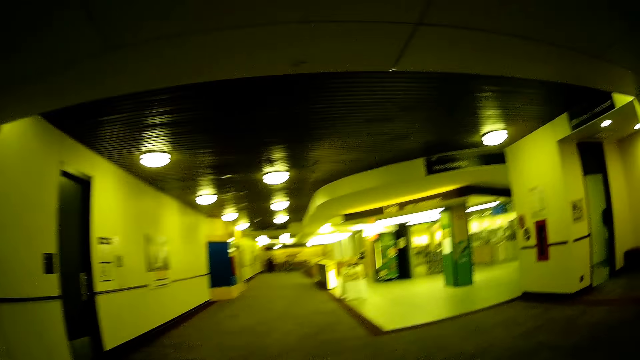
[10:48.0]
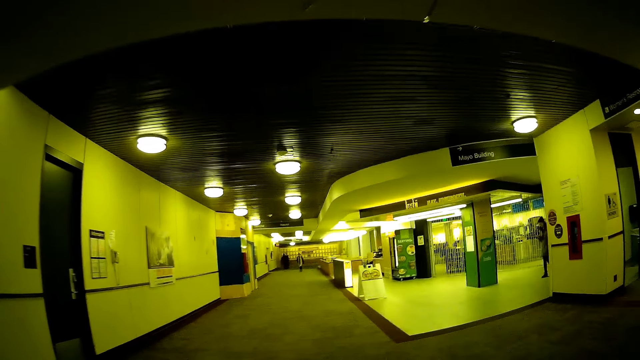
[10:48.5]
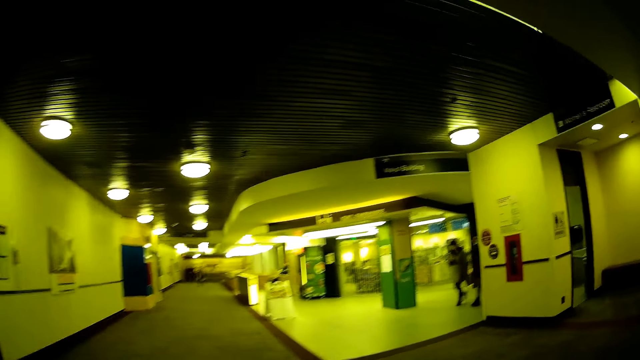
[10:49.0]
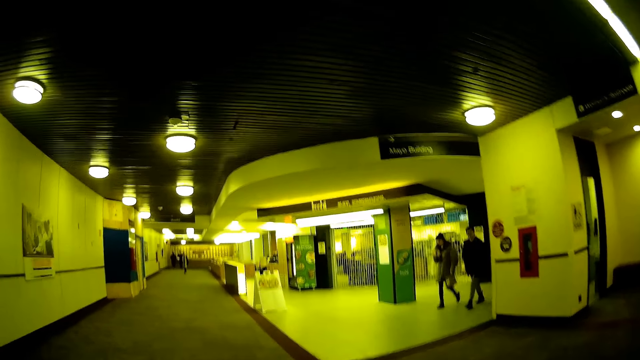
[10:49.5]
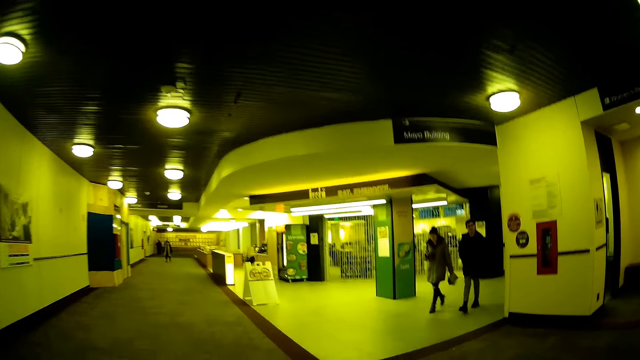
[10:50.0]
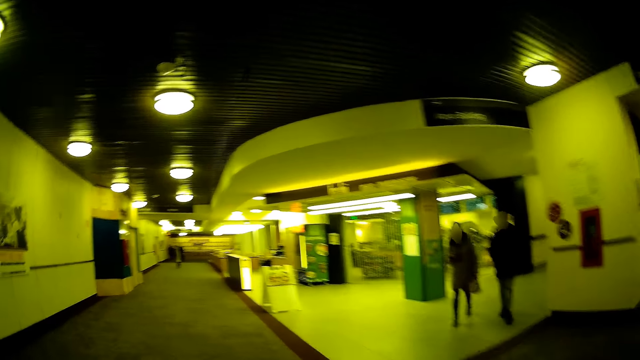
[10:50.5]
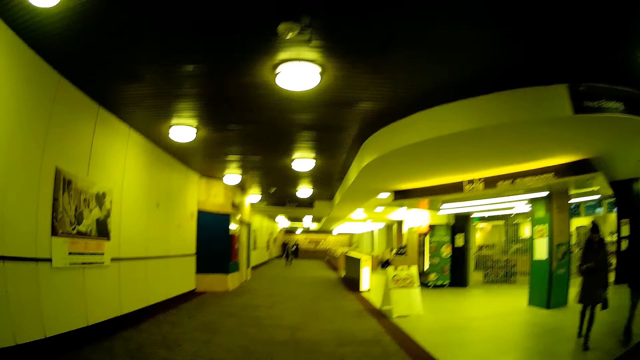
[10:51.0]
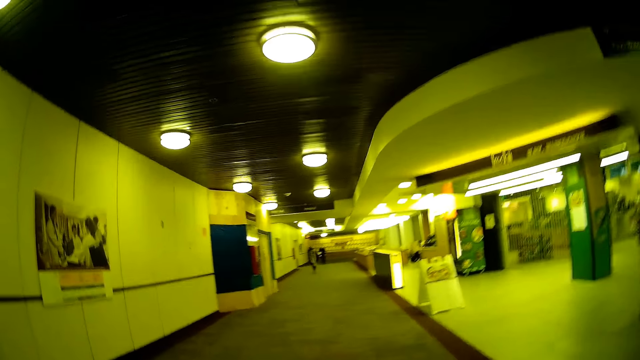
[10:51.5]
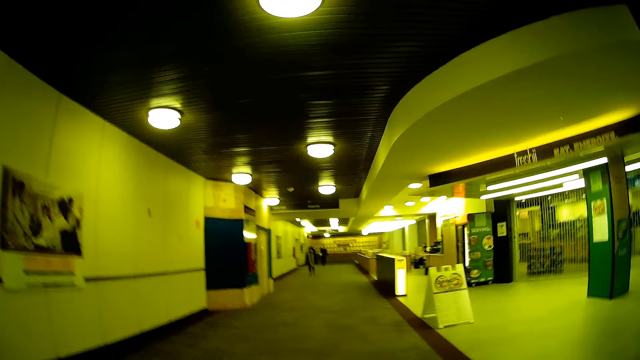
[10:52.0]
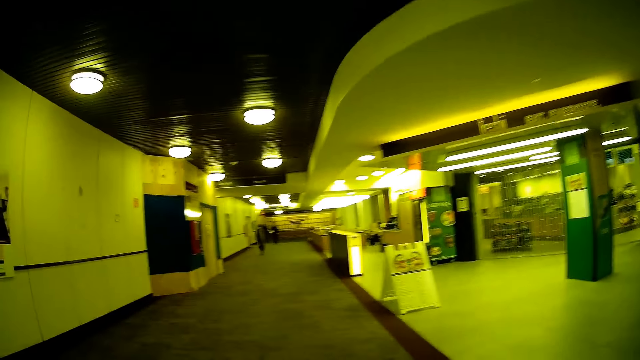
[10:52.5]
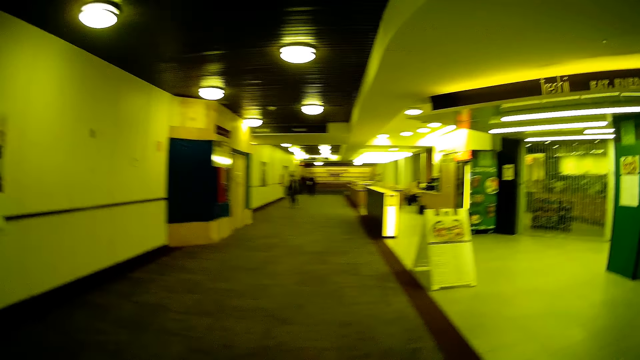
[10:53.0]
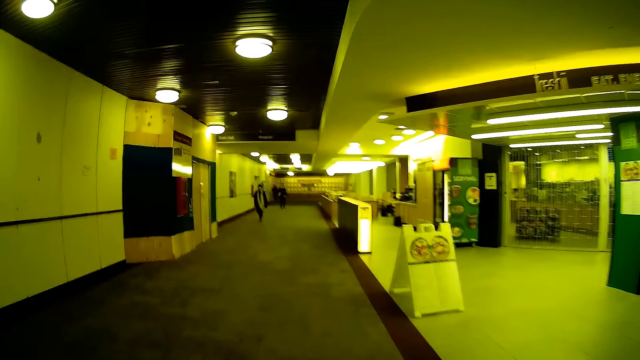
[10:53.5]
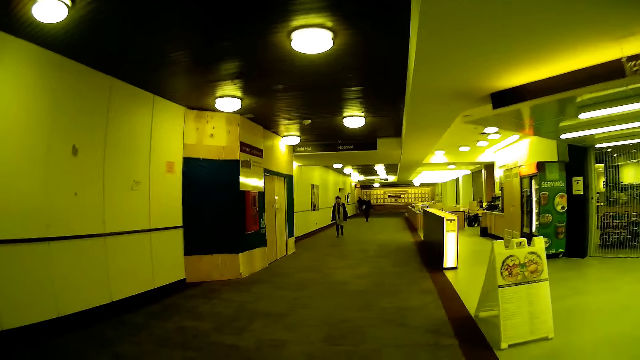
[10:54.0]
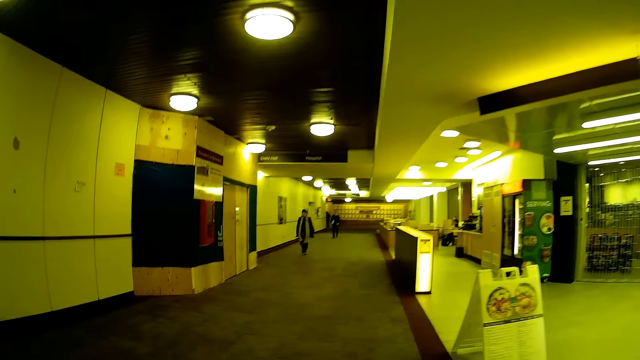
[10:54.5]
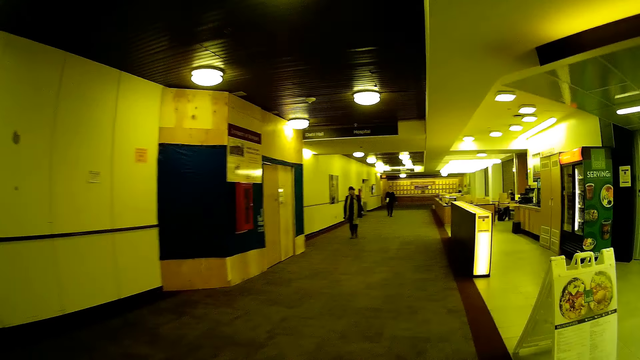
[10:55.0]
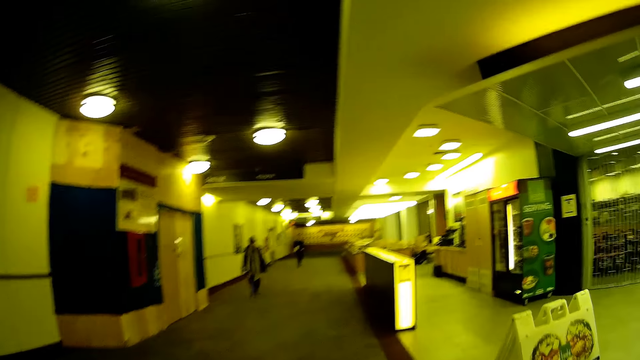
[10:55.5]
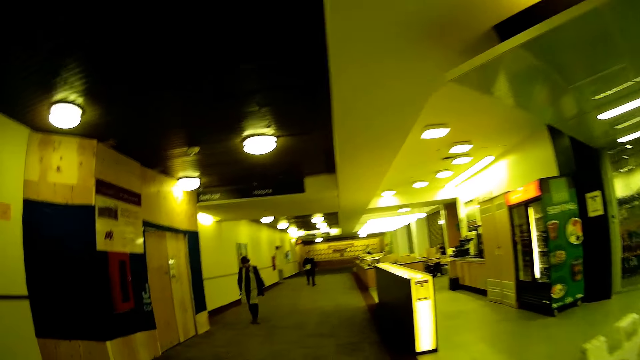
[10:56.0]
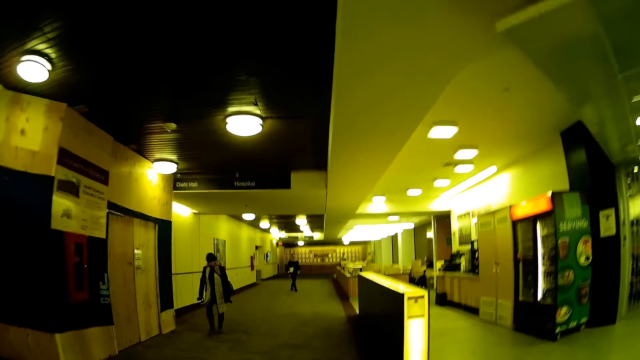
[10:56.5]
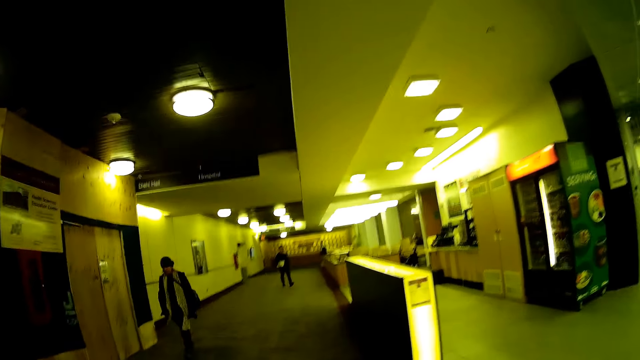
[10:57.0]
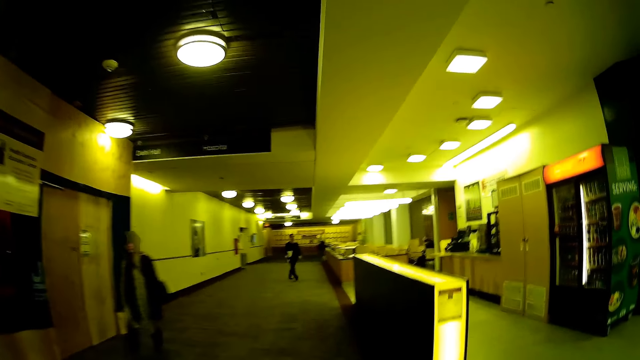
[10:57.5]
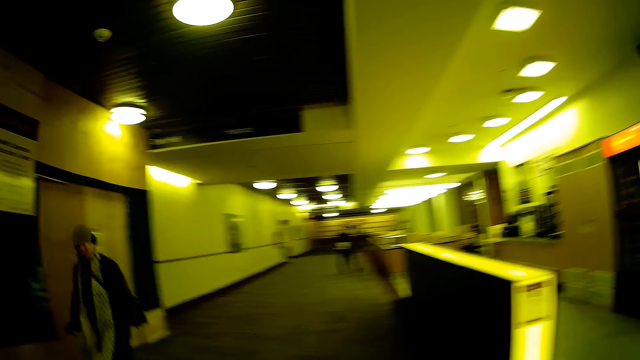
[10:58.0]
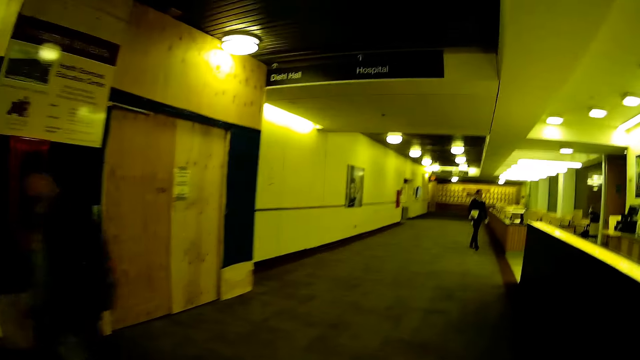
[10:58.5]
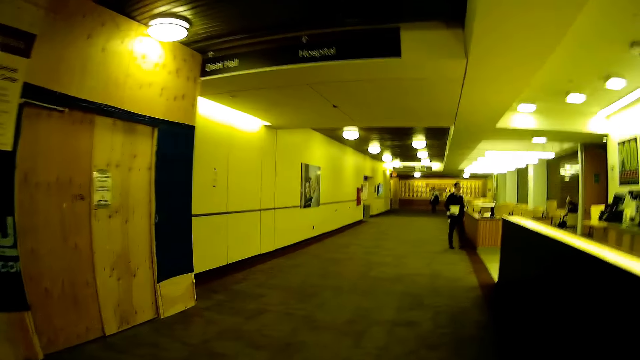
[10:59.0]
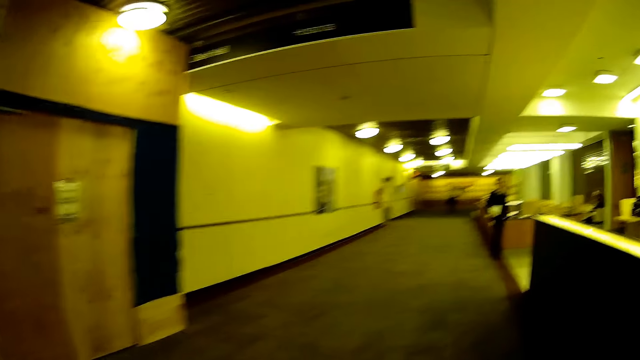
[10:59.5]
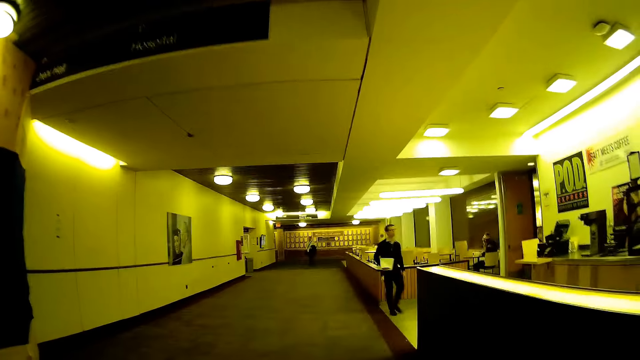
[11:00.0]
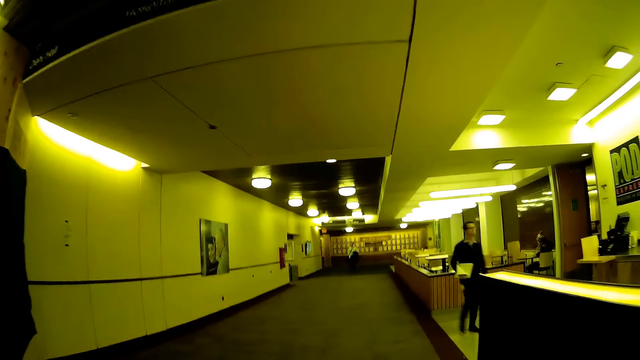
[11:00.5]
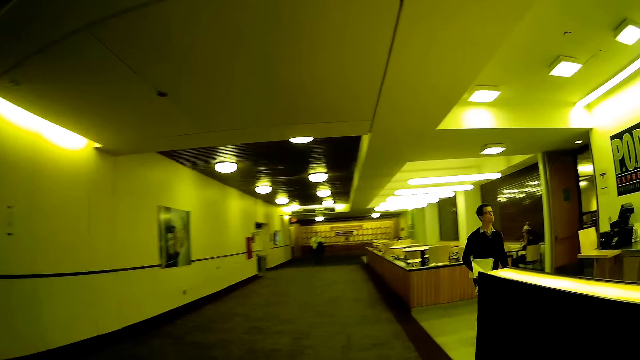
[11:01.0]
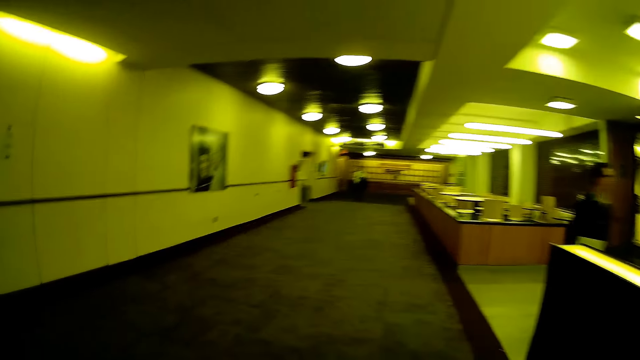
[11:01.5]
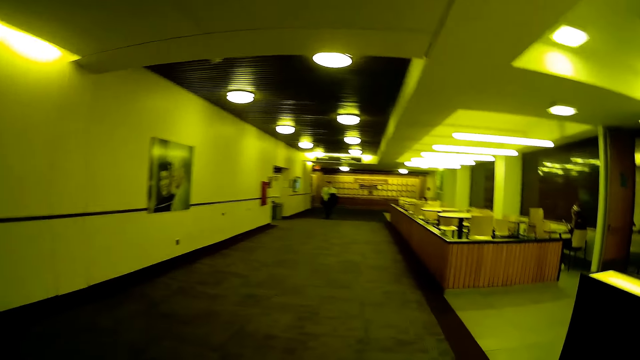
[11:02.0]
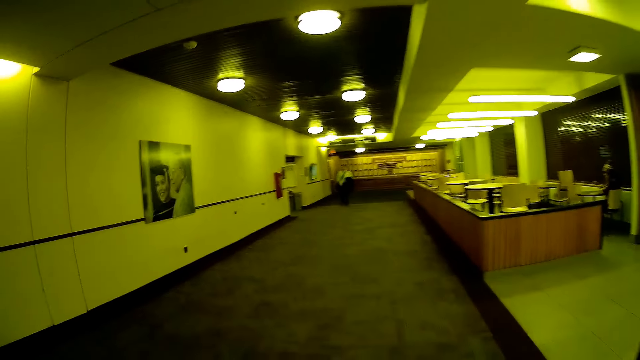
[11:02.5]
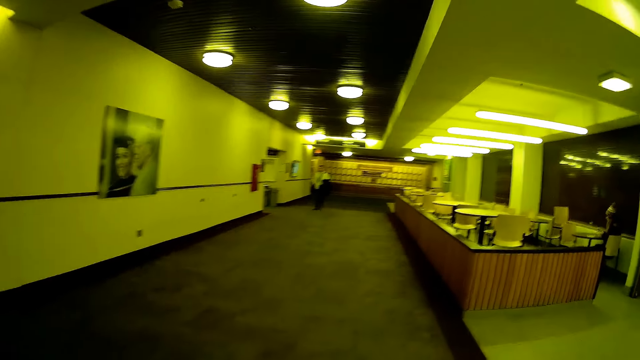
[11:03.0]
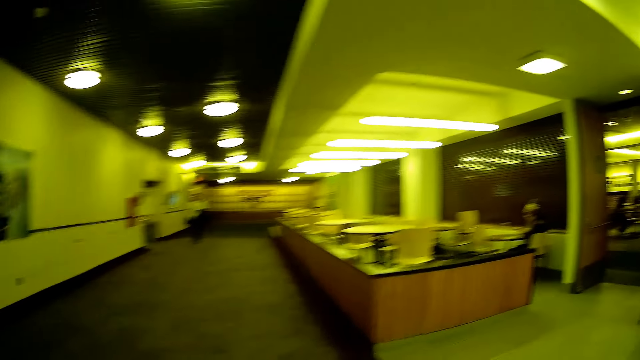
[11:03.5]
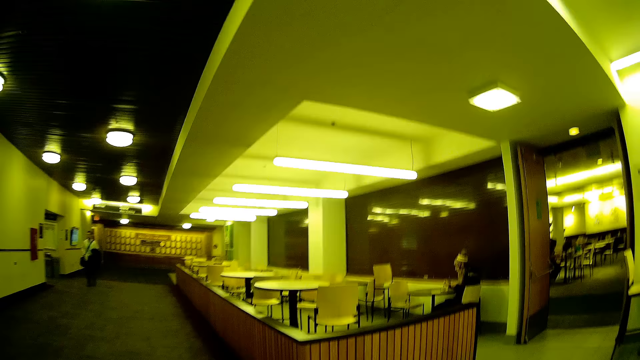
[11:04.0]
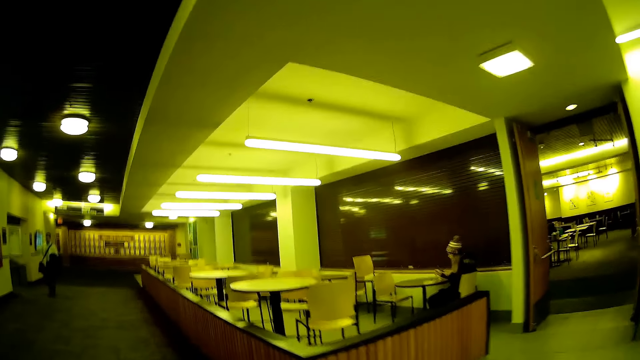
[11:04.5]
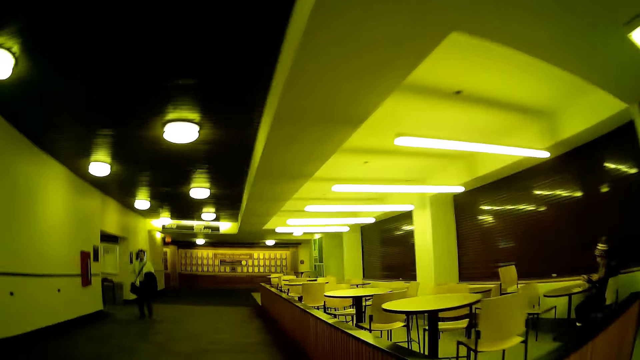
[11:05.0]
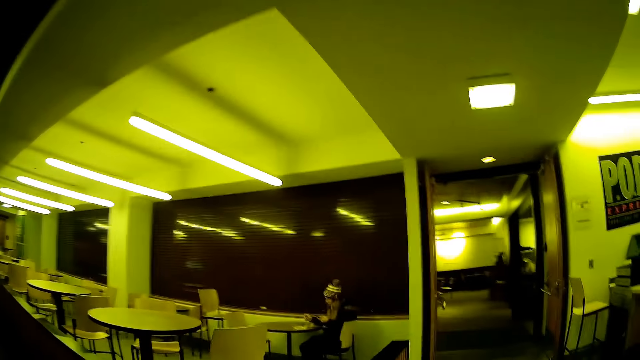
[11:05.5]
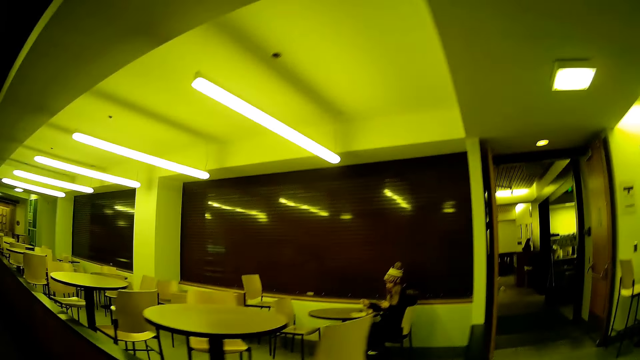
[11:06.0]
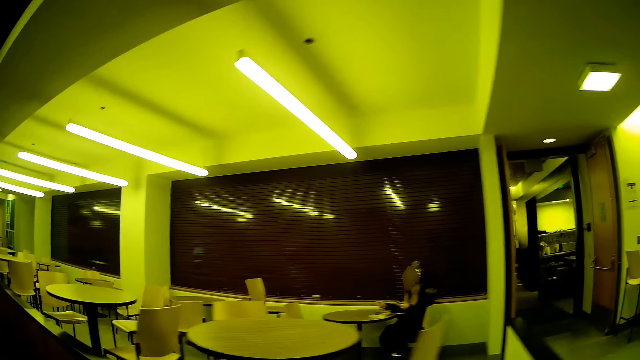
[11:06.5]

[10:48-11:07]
A man walks past the camera wearer. A woman walks past the camera wearer. Another woman walks past the camera wearer. Another man walks past the camera wearer.
